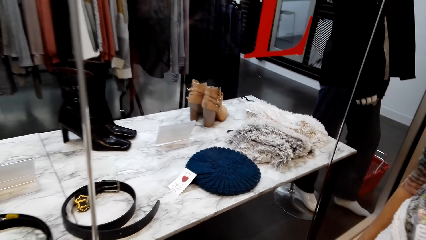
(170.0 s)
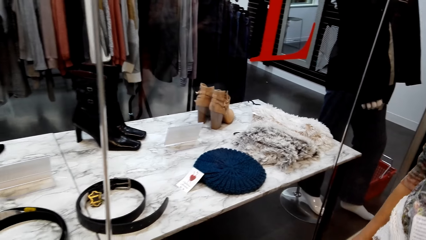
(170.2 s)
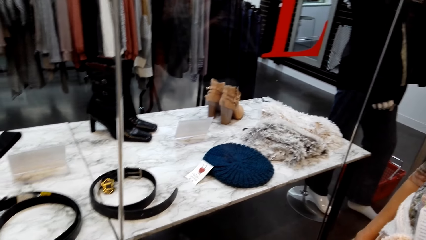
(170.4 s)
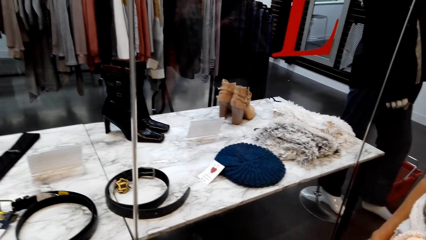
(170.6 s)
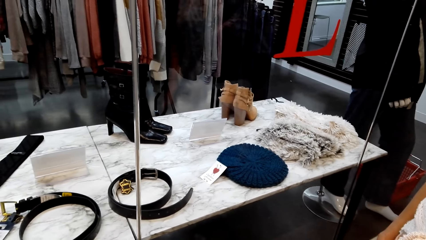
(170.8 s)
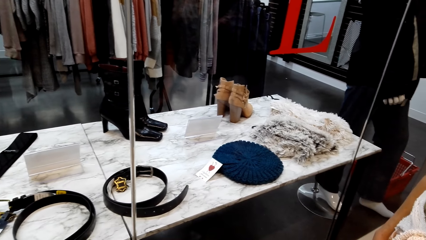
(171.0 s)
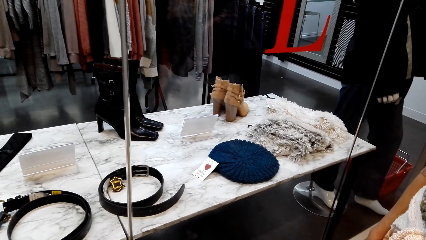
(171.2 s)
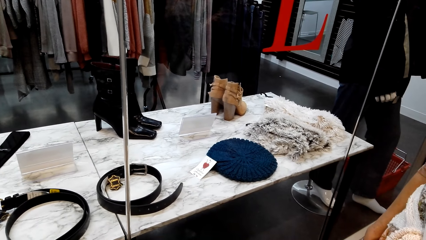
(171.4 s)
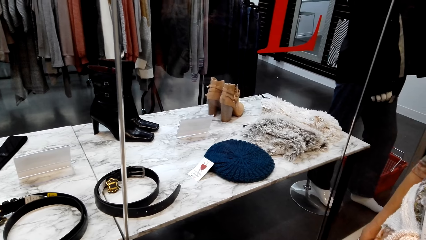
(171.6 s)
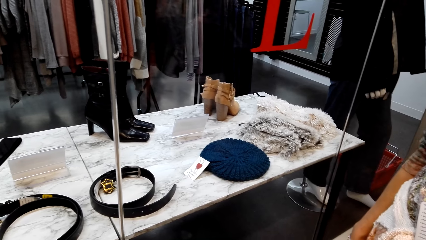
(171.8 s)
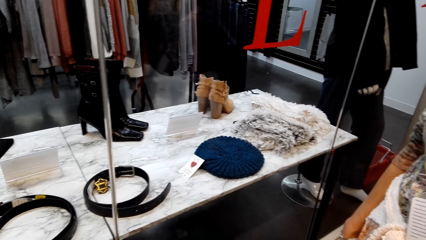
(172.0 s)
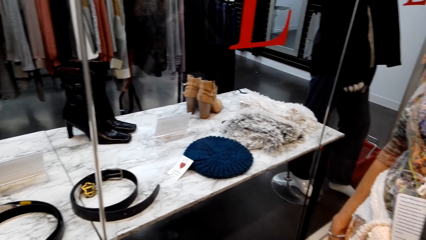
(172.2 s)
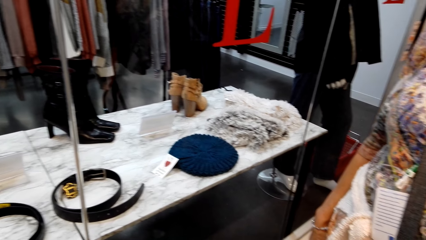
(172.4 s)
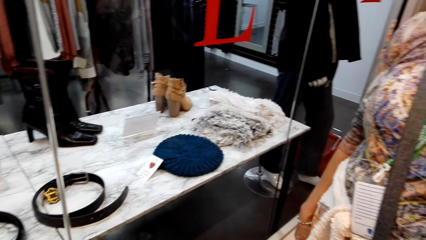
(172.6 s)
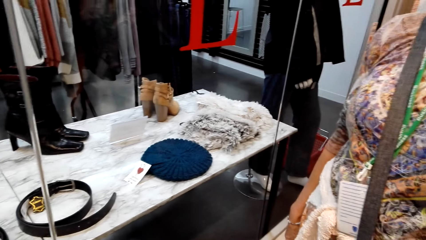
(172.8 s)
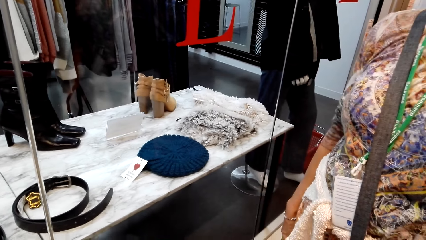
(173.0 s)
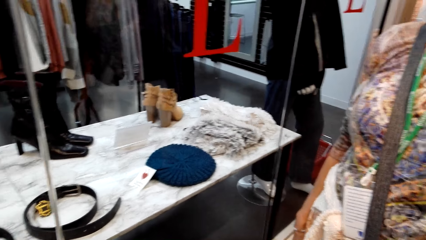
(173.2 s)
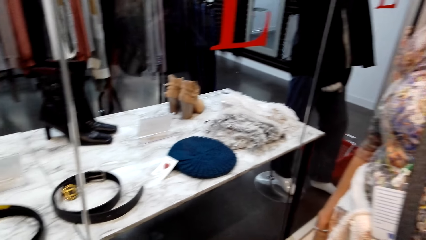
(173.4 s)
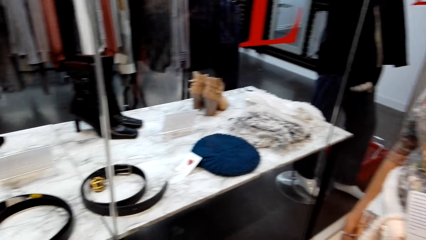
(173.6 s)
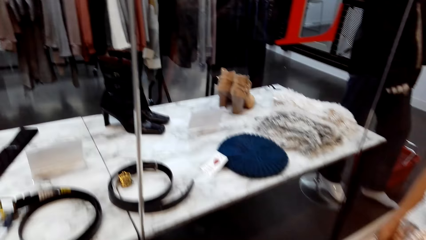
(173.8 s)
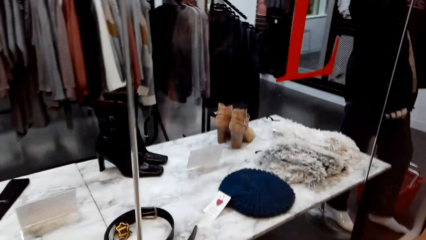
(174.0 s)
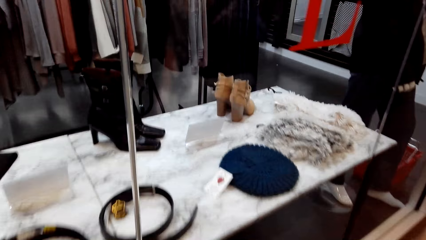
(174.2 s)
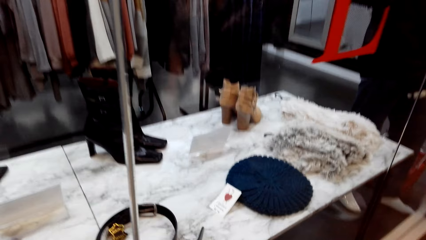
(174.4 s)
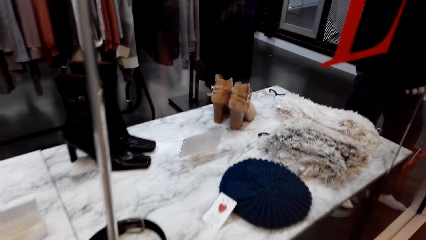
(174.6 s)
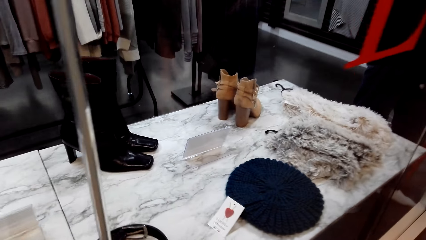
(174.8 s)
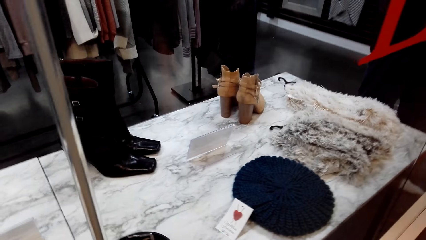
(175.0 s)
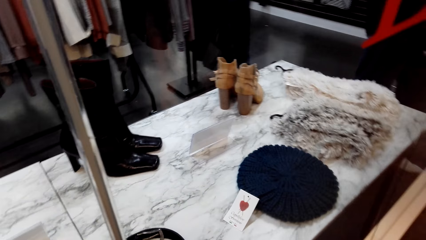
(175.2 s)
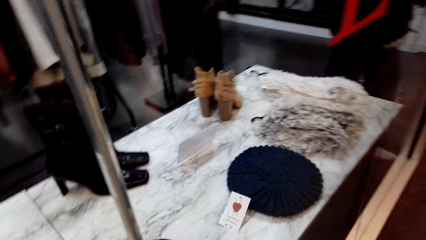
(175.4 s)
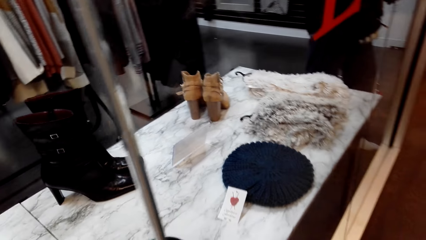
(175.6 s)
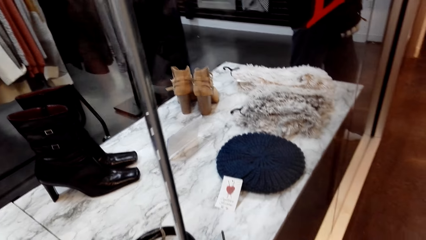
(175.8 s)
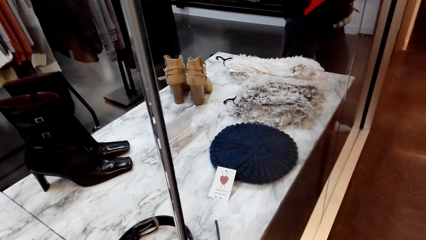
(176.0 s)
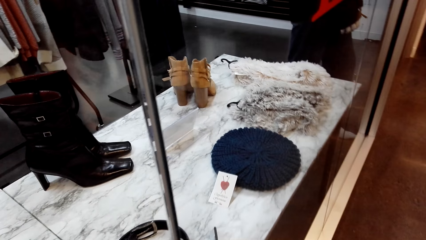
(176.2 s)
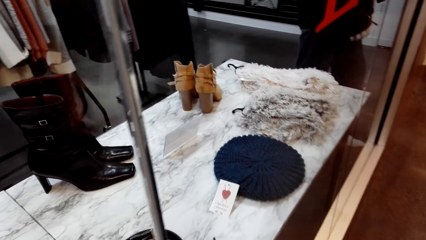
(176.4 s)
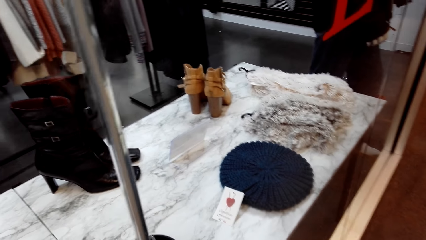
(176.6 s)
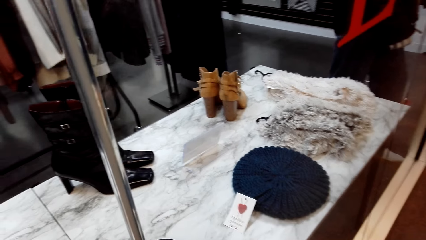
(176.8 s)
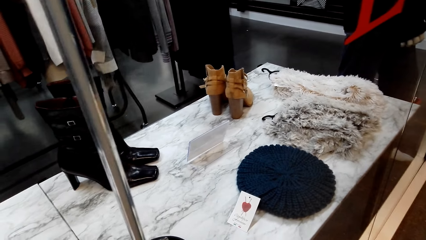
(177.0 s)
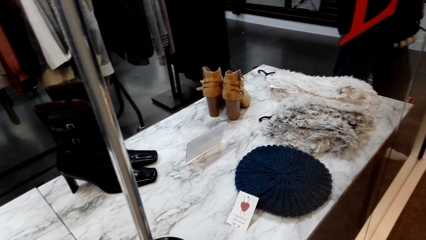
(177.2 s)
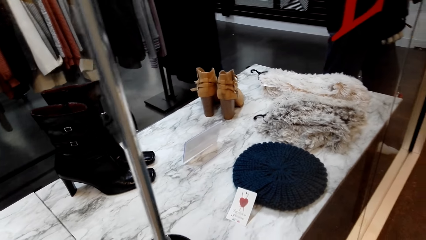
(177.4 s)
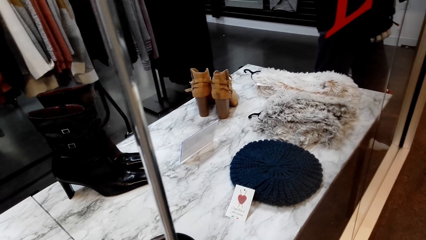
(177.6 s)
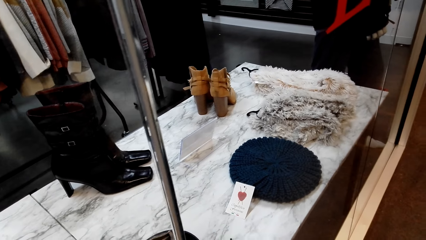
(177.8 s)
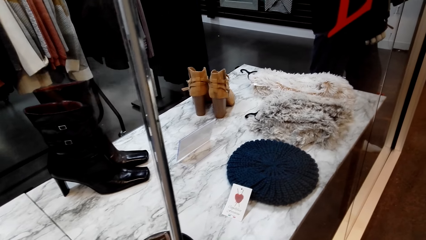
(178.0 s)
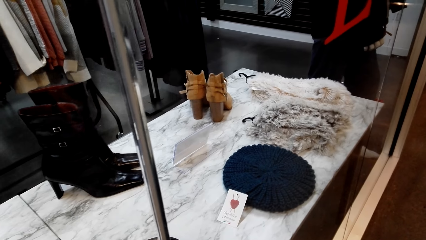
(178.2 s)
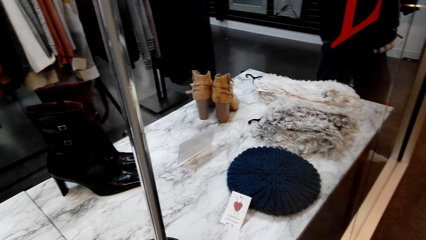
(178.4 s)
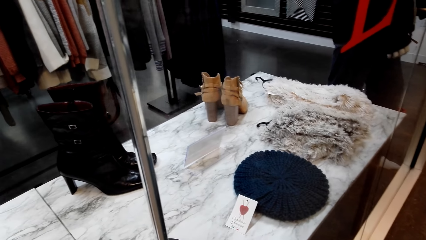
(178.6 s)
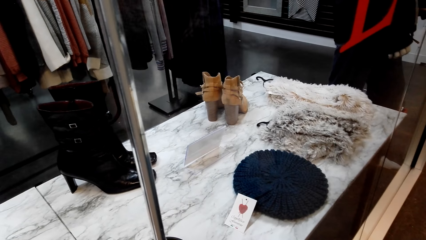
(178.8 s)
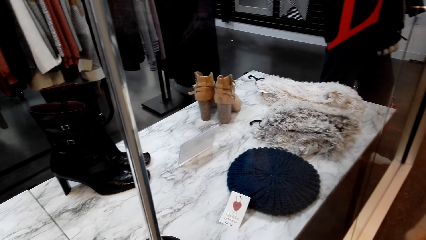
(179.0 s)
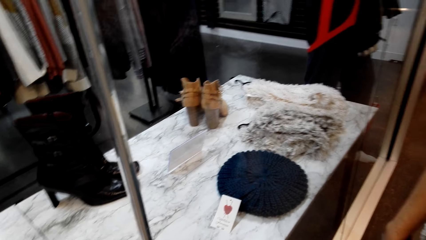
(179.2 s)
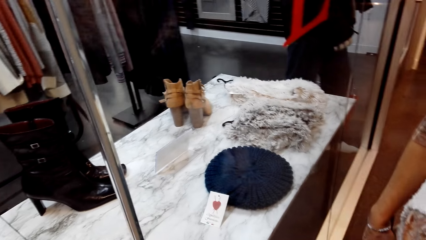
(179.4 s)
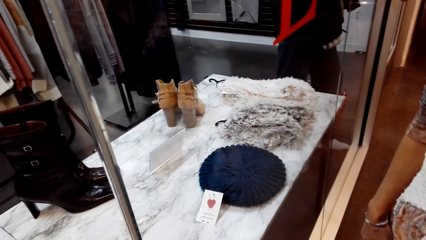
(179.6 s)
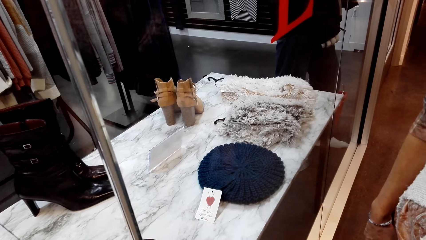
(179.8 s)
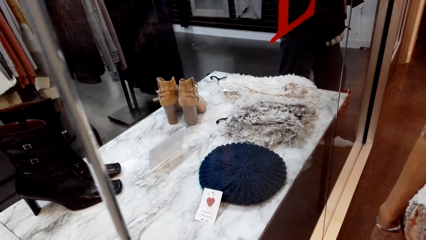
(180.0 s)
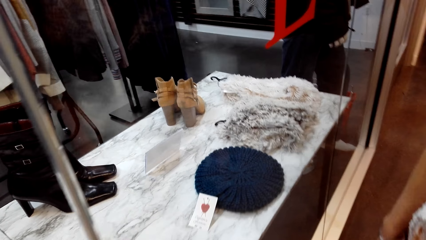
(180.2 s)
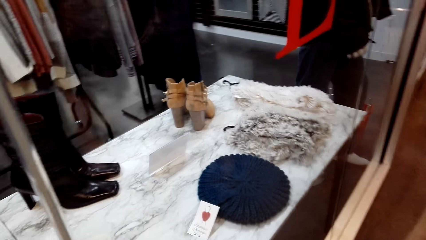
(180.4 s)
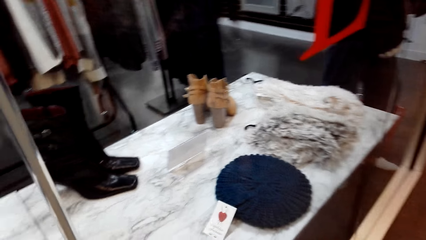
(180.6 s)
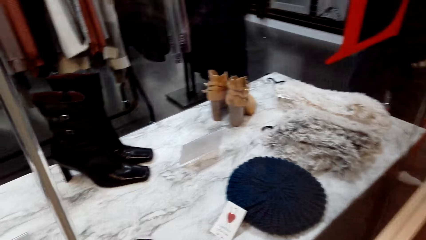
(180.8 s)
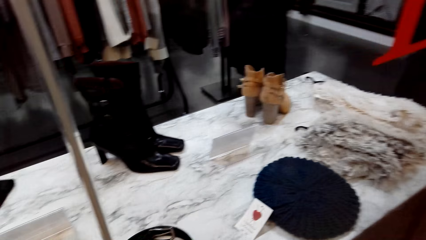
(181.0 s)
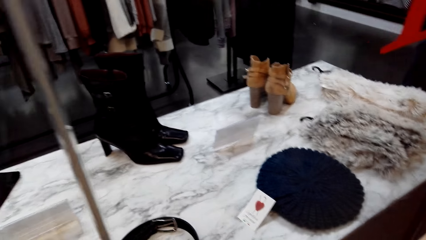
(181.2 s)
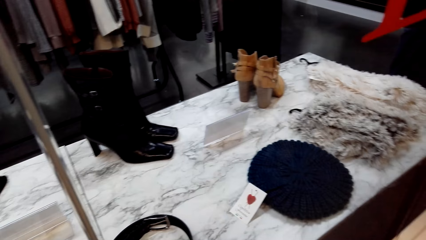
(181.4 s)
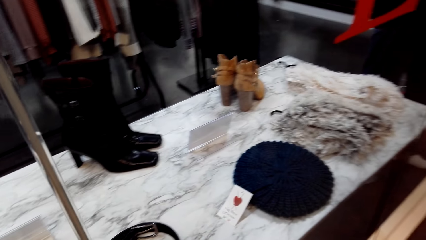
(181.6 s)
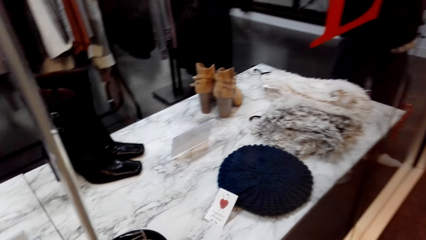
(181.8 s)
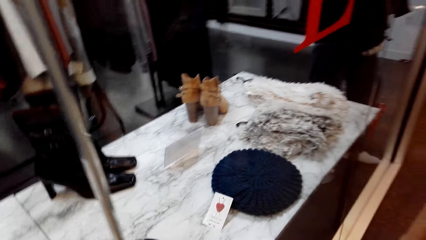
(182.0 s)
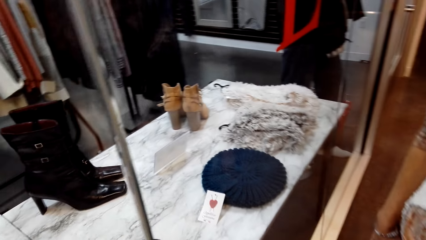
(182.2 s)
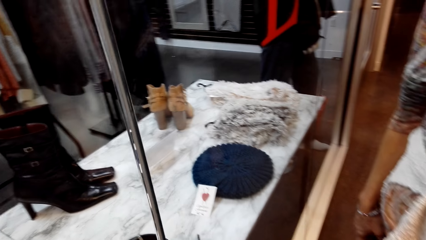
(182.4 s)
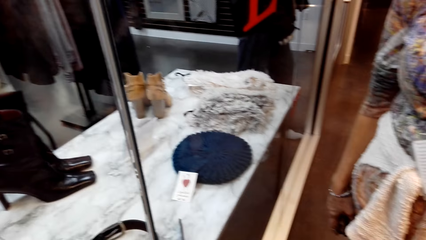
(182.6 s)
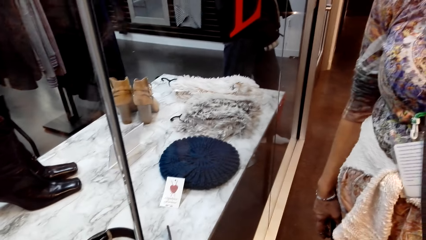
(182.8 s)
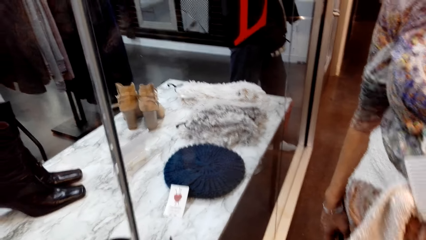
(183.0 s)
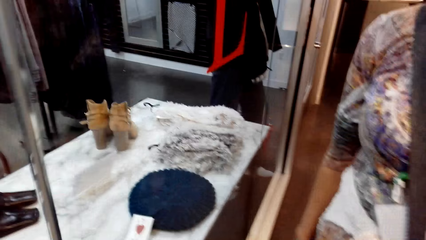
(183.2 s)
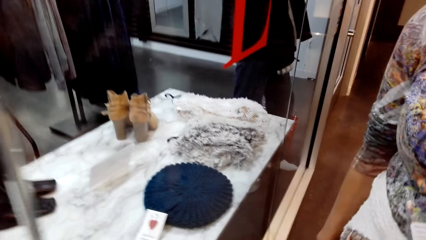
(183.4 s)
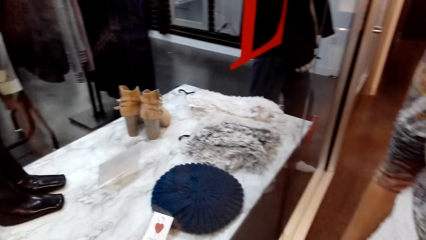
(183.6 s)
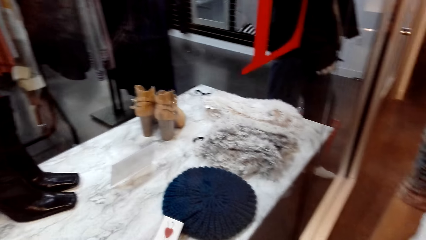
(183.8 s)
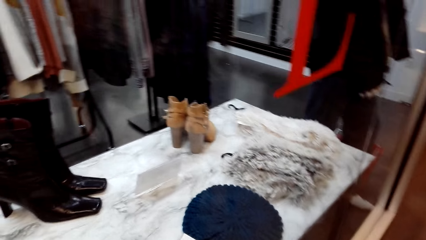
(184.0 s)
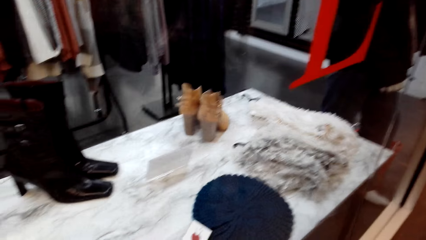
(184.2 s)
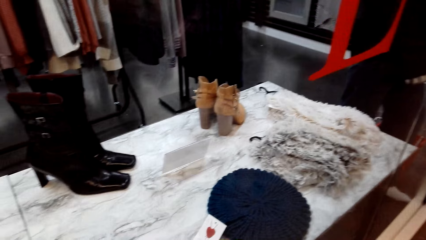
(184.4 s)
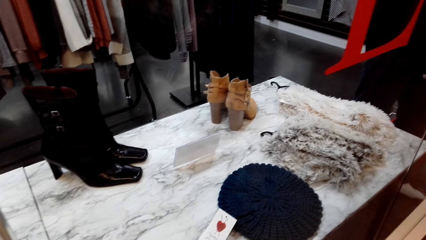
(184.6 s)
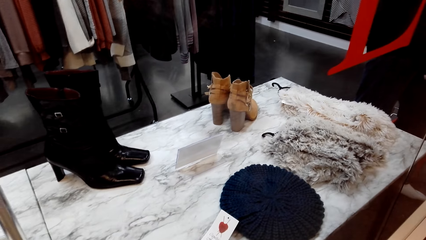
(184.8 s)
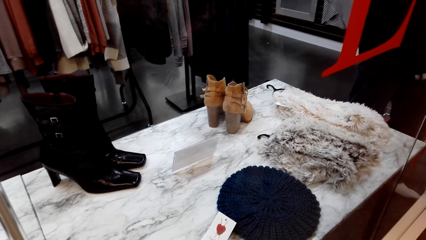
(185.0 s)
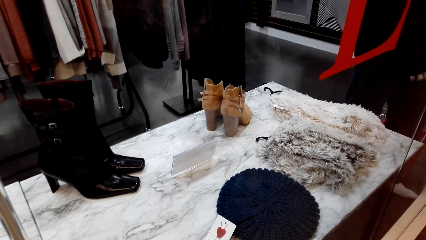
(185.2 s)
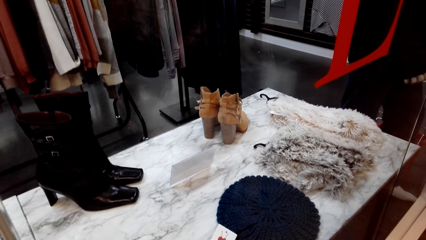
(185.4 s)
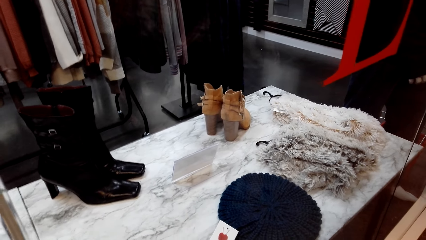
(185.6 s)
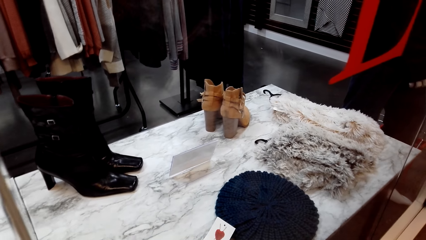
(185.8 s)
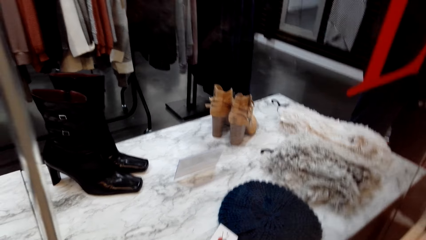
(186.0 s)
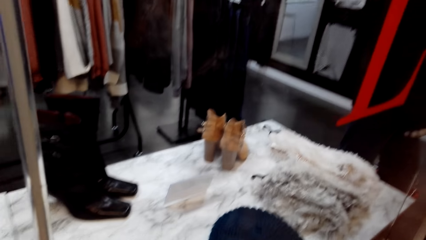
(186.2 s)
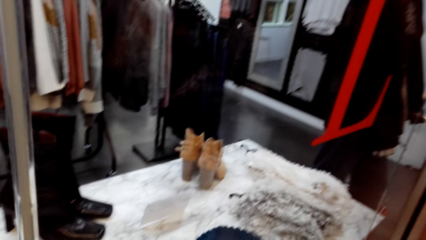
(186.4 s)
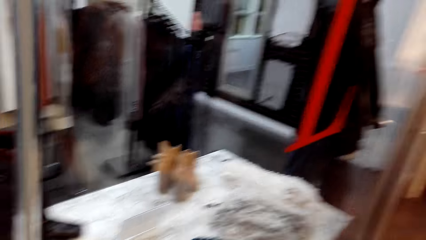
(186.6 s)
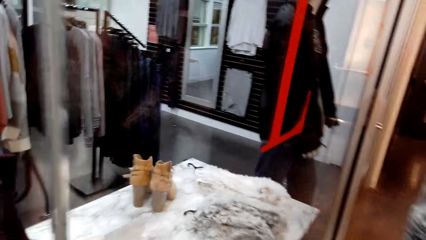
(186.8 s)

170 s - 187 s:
The camera wearer looks around. A lady interacts with the camera wearer.
